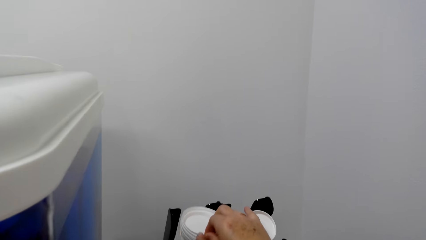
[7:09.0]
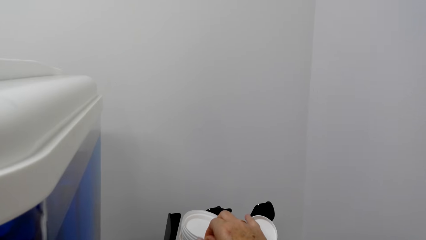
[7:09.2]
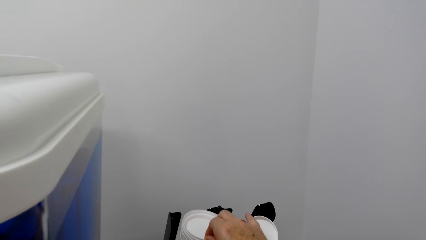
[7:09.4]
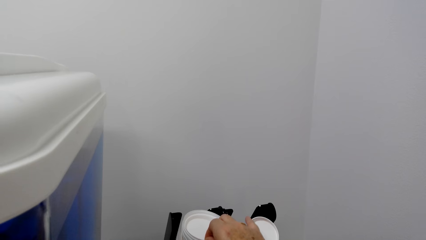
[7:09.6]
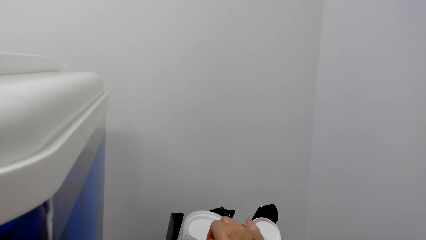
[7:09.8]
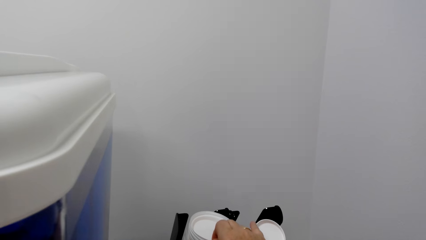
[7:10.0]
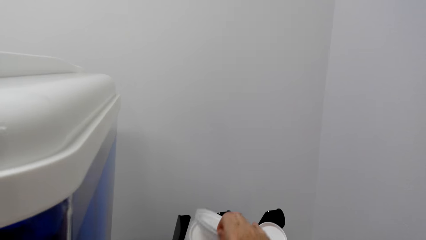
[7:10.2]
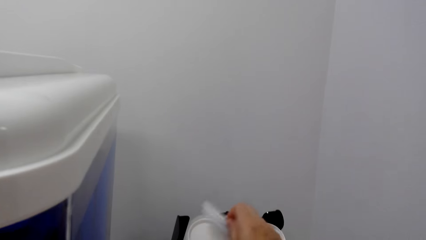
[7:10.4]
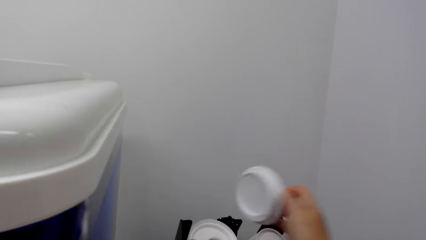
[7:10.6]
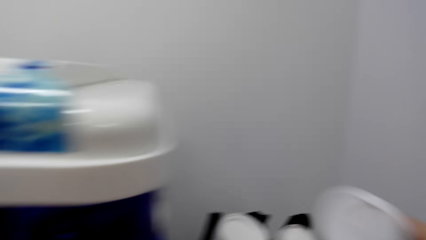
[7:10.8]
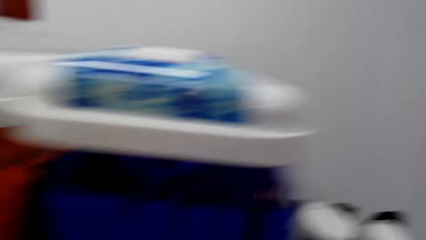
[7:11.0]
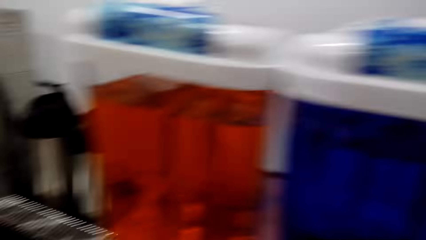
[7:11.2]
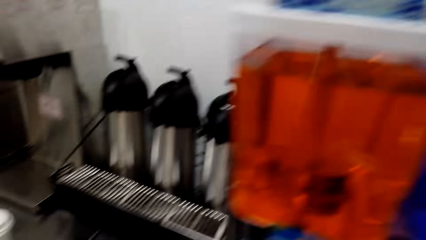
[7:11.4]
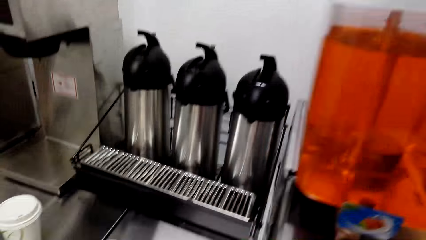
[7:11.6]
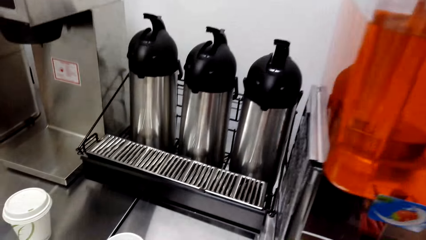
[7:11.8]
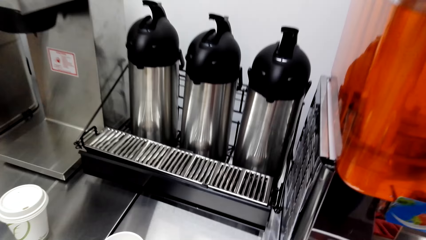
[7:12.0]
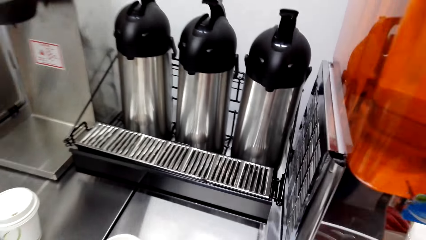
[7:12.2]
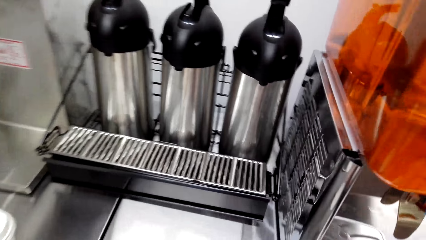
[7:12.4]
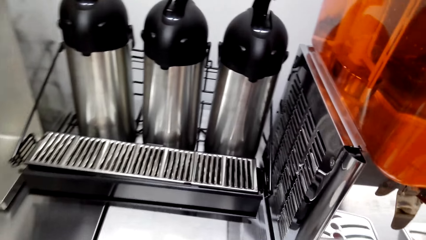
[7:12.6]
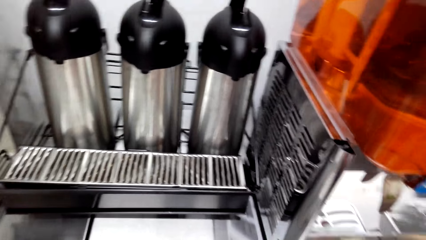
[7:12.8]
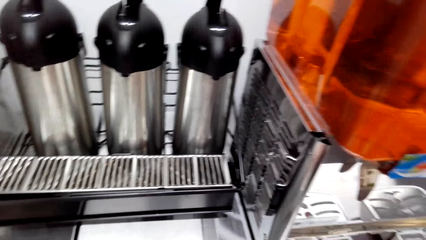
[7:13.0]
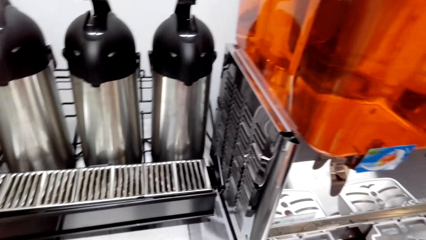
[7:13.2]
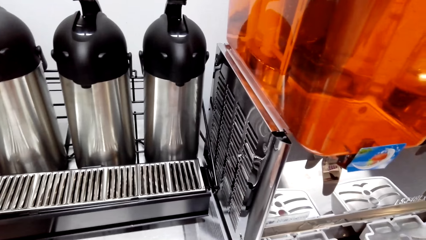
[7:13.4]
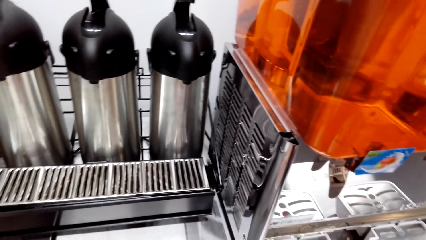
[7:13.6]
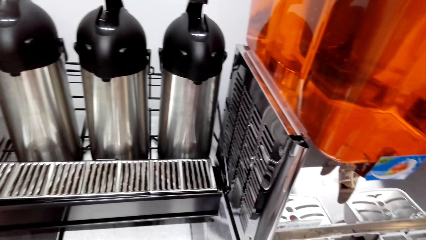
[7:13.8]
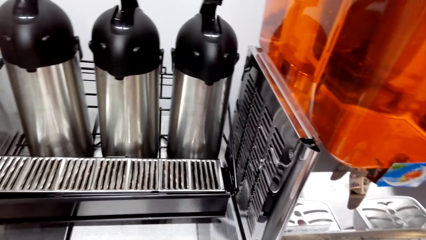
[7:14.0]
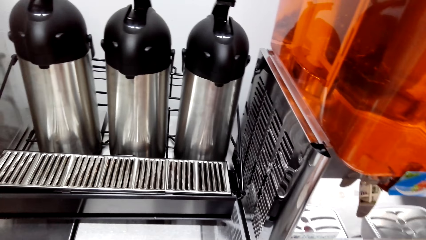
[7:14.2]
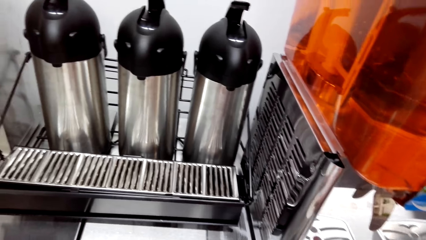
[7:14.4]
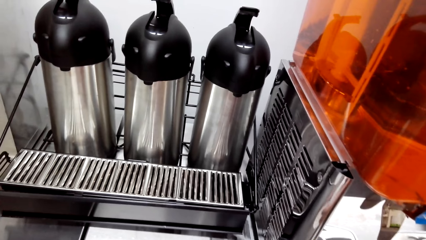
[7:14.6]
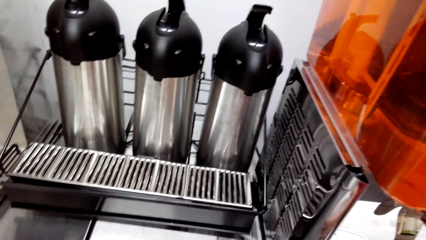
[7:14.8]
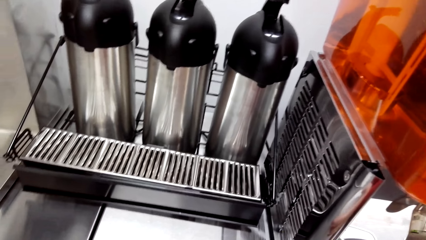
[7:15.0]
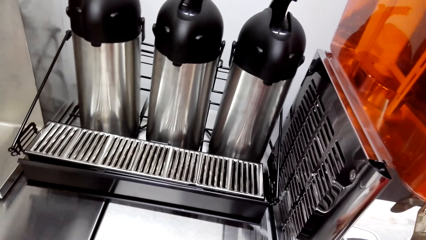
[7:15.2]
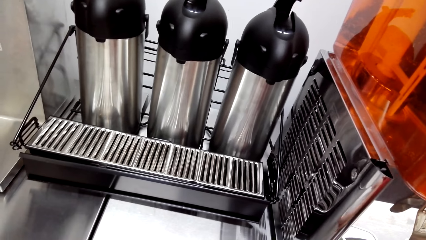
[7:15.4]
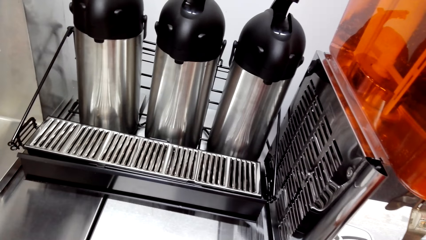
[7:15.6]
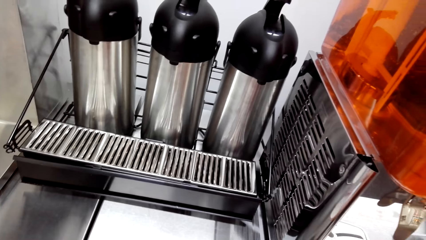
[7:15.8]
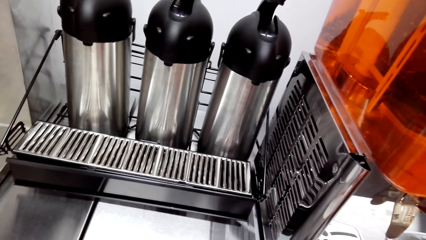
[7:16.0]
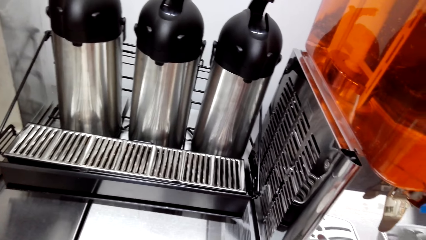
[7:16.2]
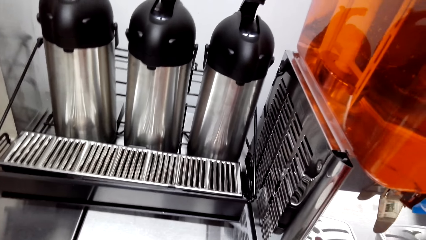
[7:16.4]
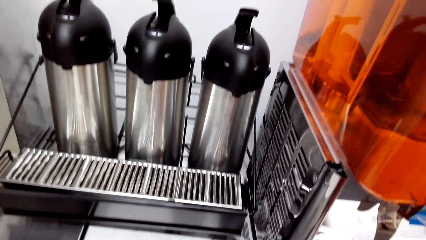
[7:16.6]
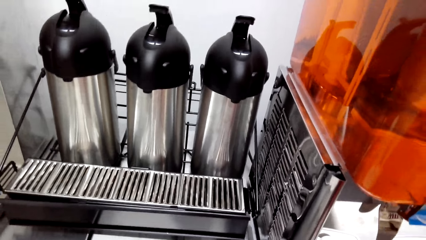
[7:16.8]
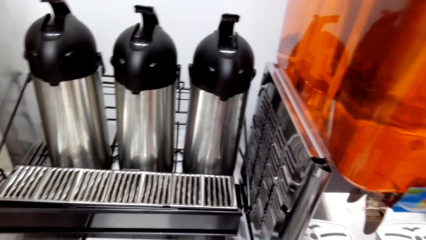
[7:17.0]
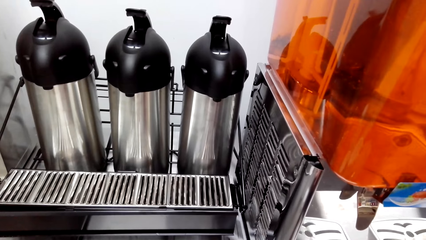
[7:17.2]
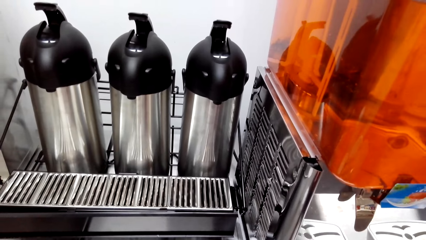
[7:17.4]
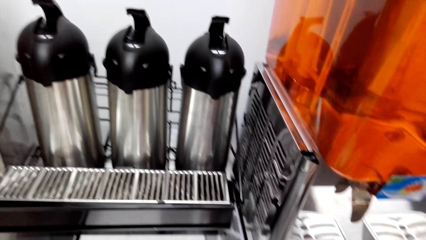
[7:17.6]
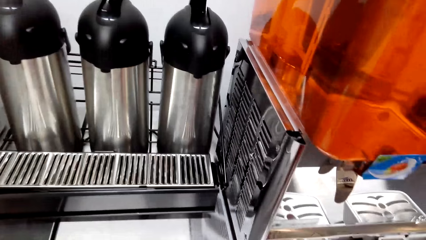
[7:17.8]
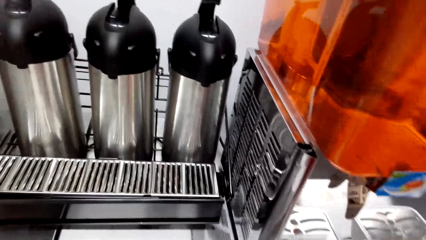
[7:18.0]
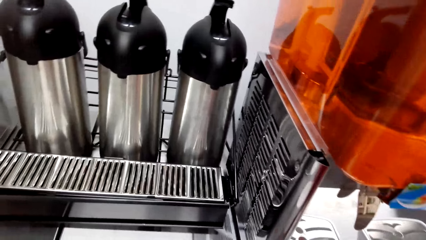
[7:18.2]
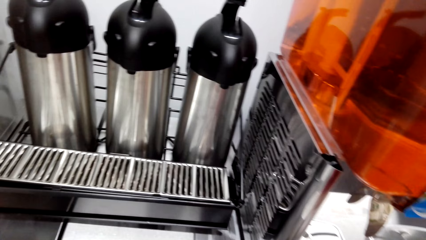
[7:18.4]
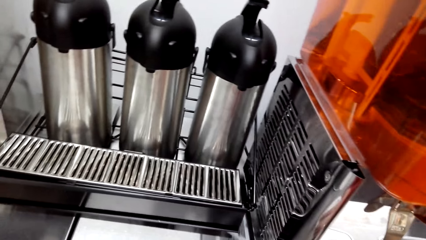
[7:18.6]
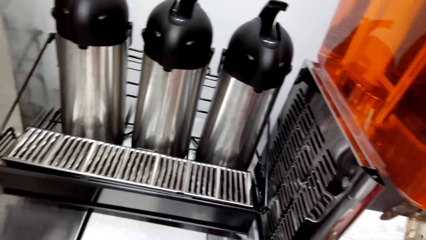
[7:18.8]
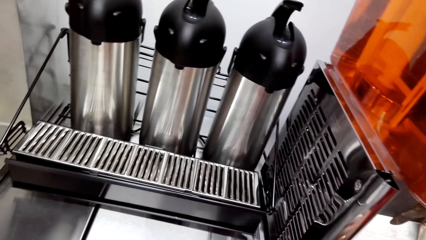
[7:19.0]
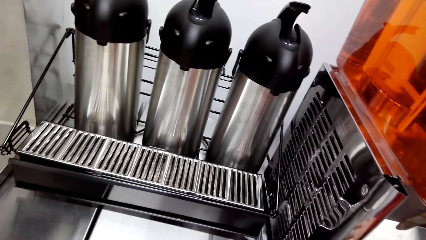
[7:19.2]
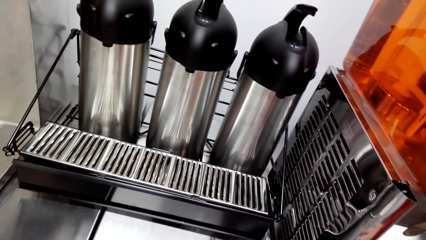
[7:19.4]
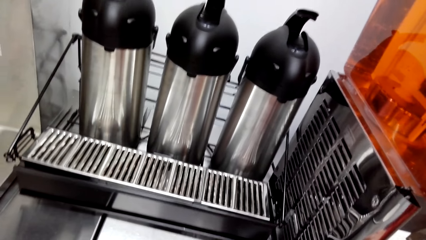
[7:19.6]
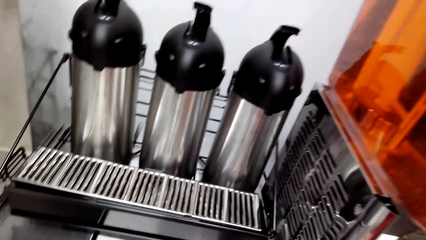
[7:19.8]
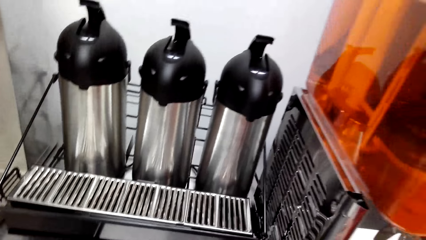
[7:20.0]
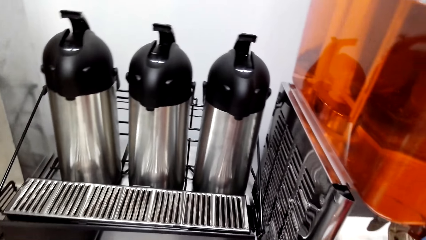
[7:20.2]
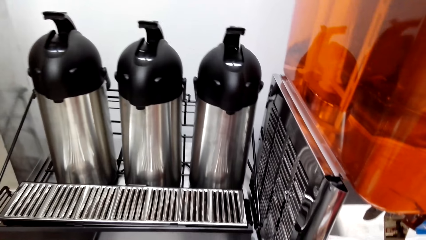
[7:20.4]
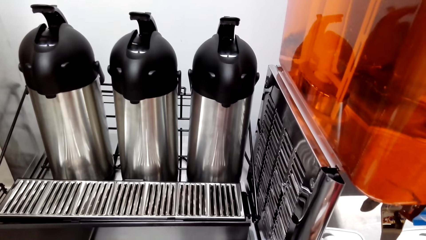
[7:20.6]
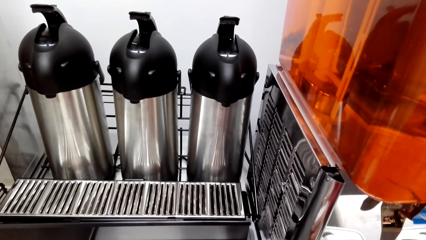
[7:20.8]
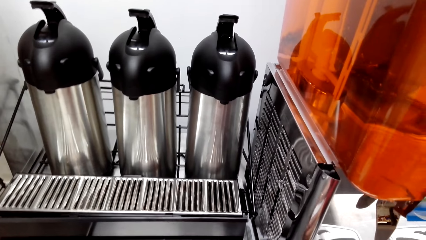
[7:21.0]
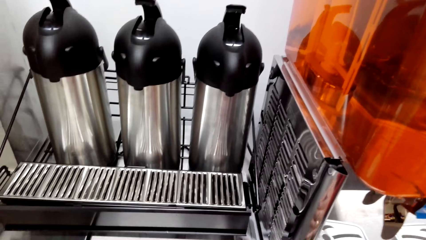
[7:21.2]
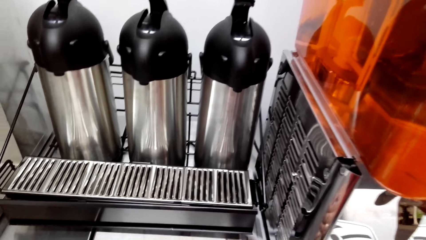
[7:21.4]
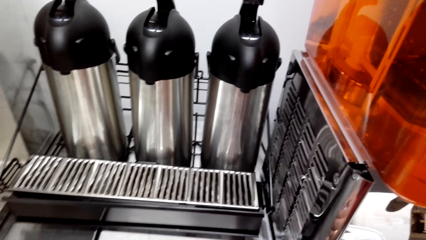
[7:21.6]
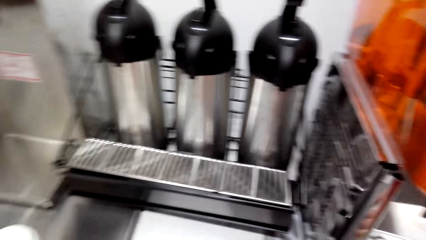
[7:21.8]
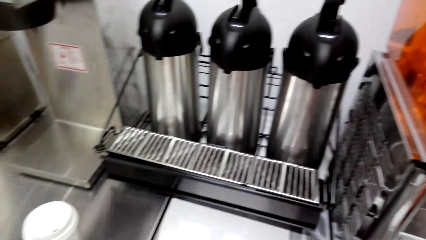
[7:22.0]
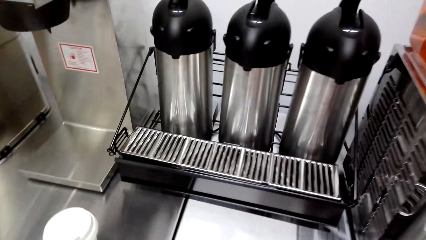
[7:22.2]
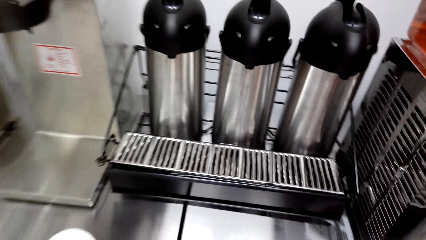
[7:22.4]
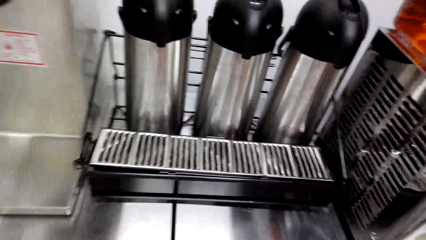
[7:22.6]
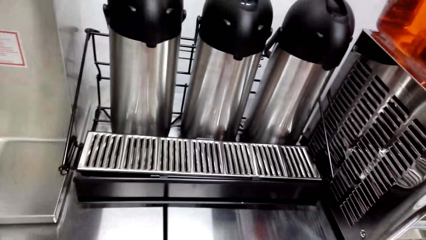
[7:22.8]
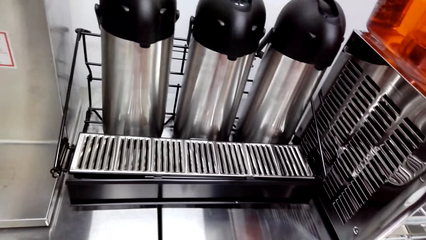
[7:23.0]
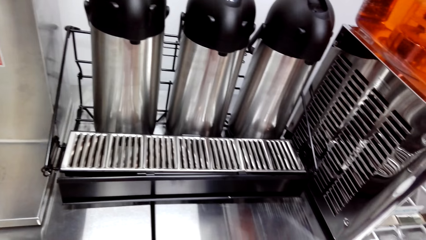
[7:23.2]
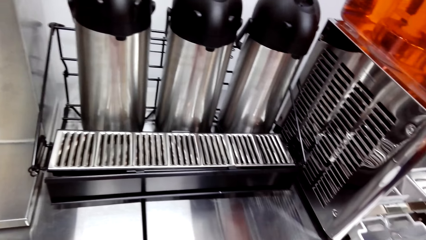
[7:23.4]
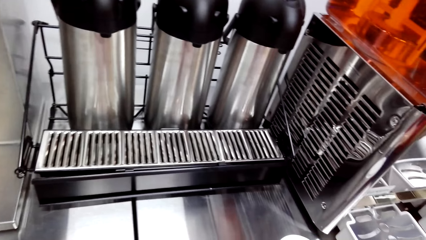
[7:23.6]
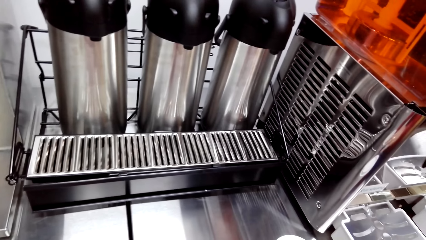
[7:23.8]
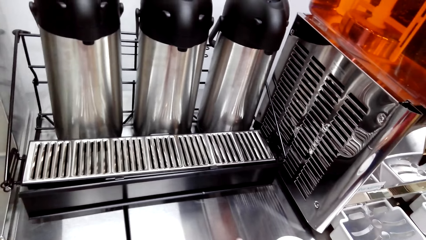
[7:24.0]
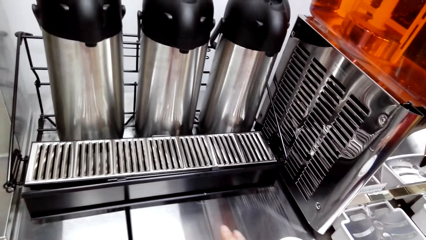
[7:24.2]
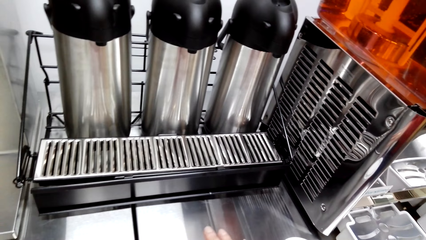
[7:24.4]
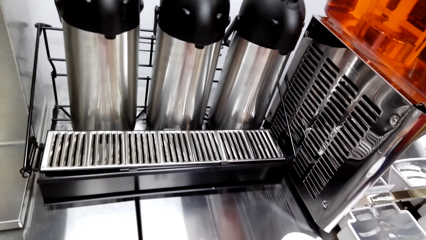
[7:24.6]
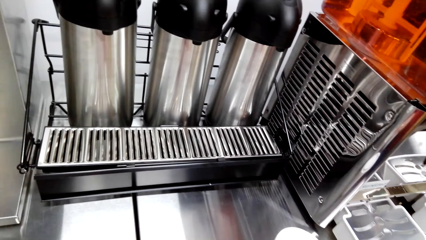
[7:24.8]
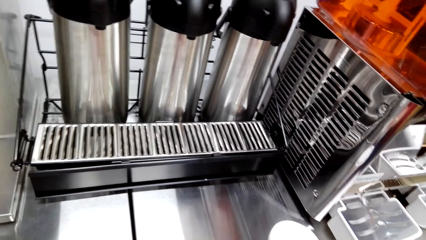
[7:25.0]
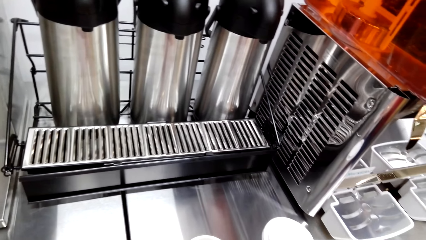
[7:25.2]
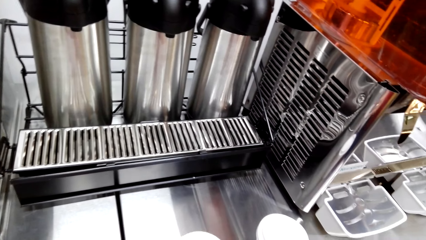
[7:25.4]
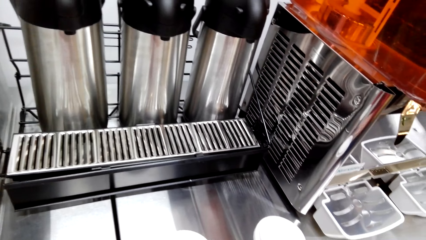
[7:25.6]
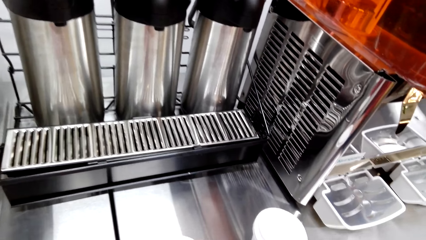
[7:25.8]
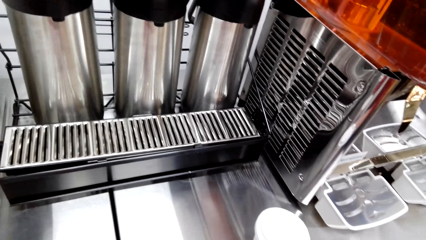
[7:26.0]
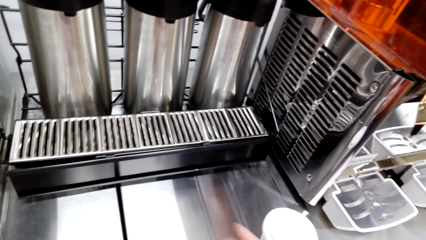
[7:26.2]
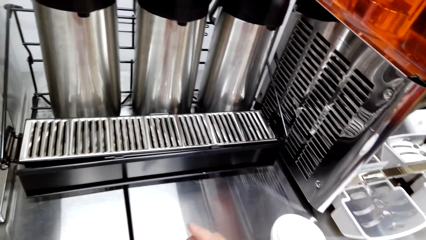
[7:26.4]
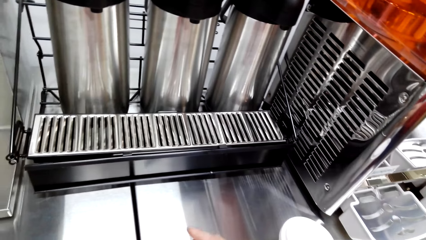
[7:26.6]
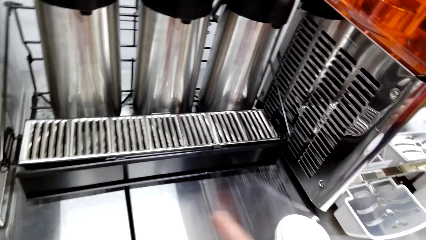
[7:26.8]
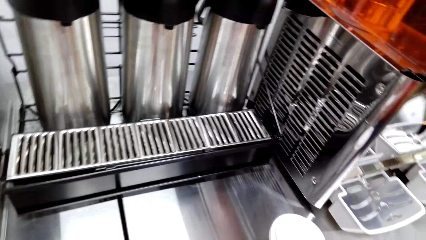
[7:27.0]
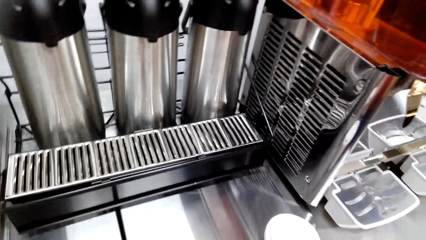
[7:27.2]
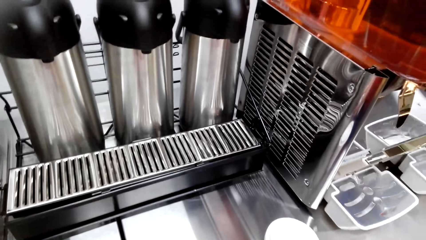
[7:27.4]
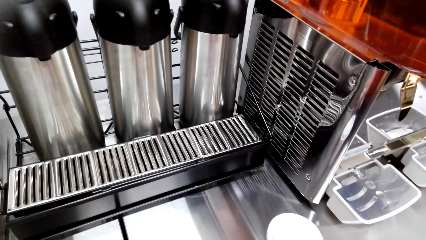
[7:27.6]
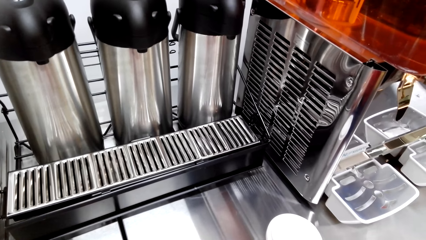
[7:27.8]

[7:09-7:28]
The camera wearer takes a cup cover from the cup holder. They cover the cups. They move along the table, stop at the table. They pick the cups. They touch something.
